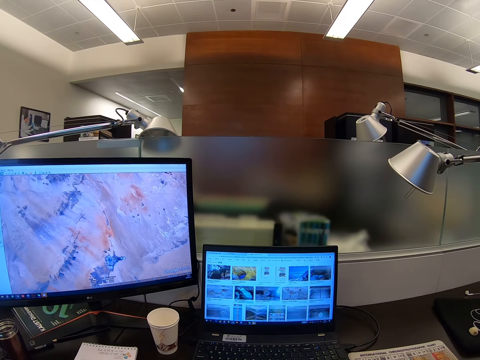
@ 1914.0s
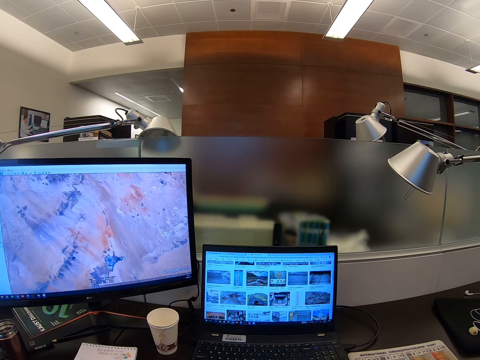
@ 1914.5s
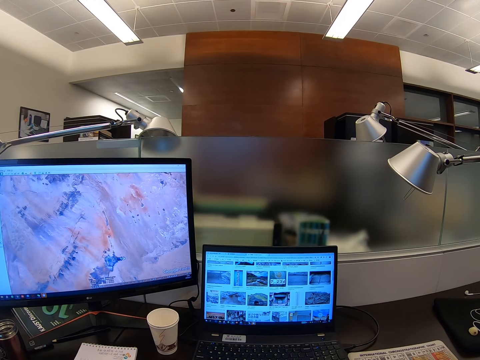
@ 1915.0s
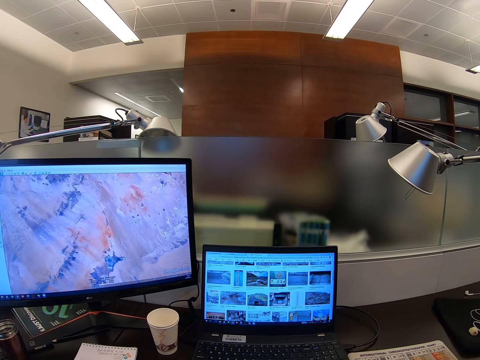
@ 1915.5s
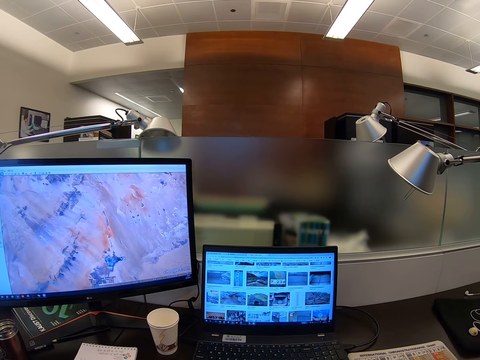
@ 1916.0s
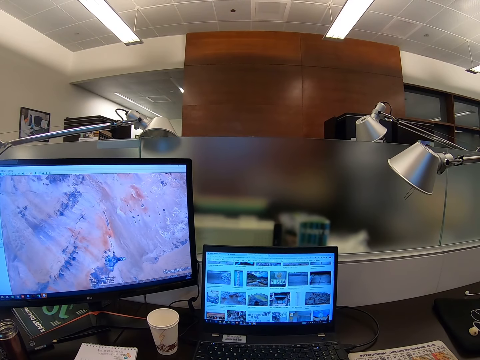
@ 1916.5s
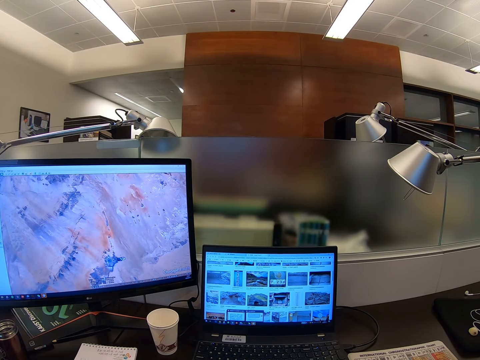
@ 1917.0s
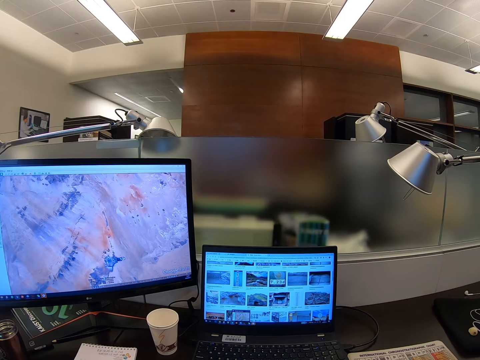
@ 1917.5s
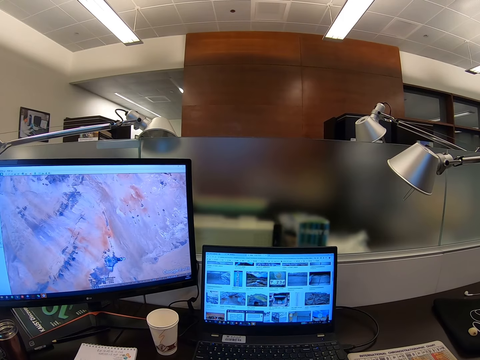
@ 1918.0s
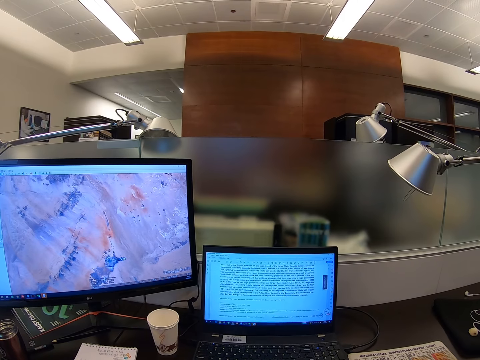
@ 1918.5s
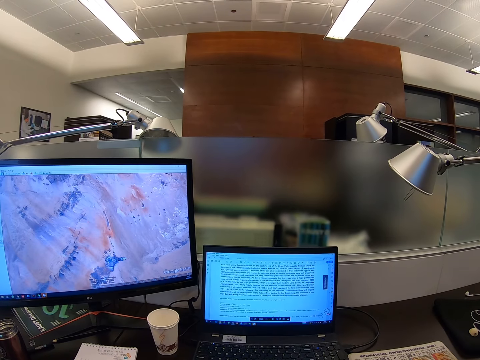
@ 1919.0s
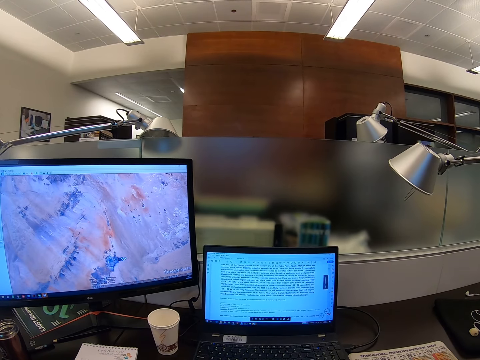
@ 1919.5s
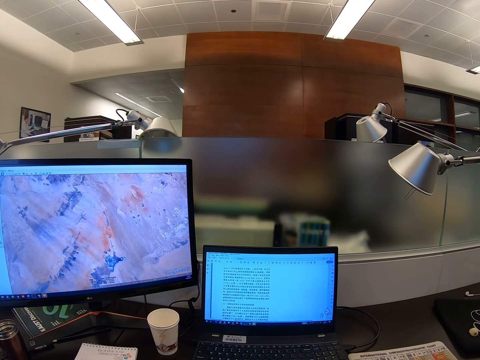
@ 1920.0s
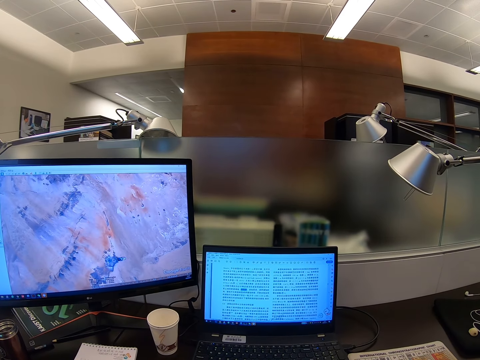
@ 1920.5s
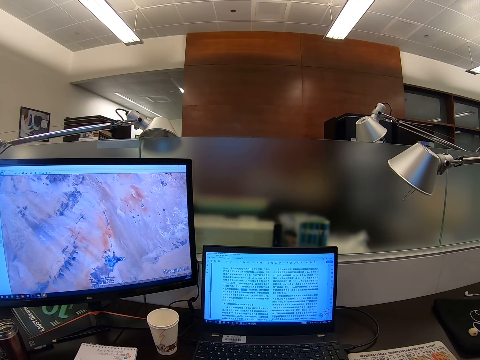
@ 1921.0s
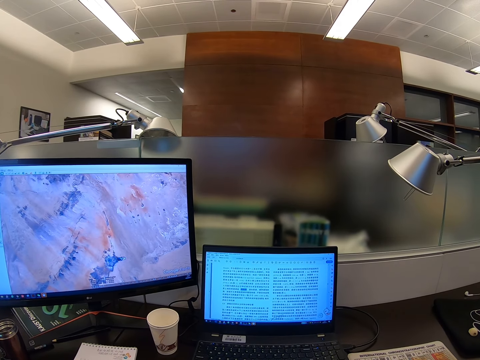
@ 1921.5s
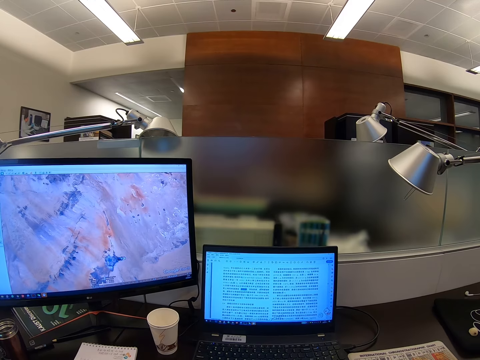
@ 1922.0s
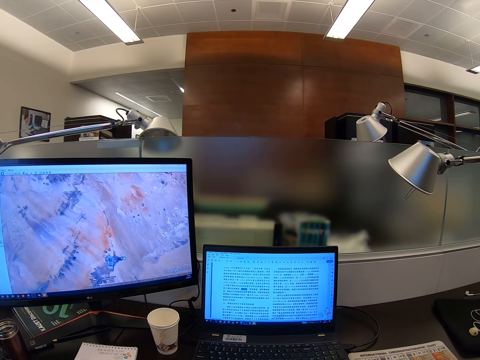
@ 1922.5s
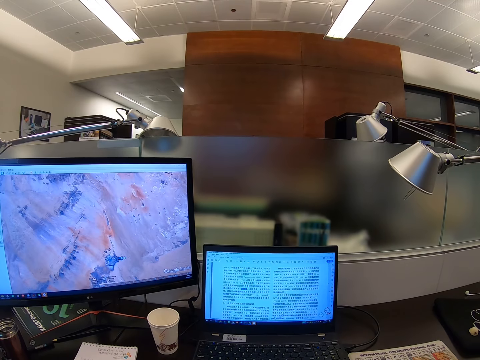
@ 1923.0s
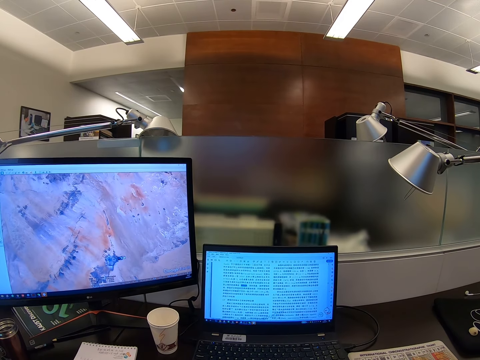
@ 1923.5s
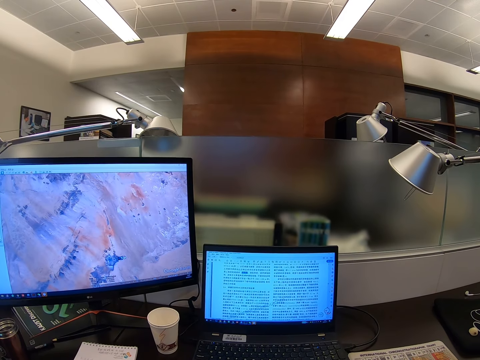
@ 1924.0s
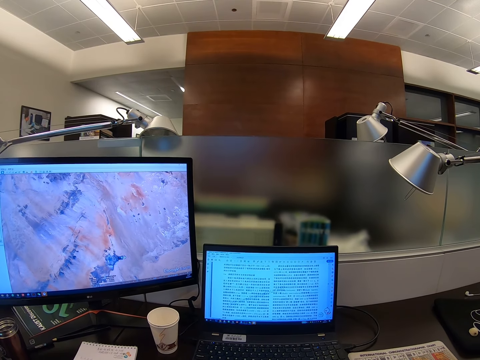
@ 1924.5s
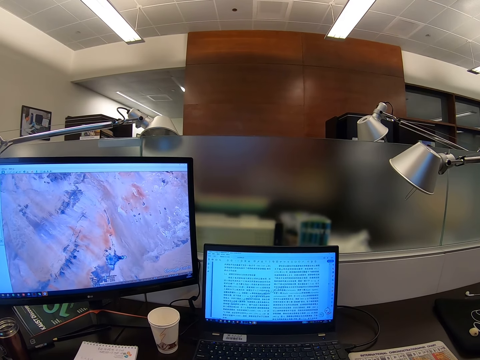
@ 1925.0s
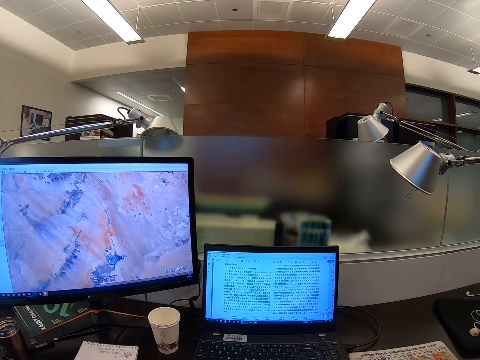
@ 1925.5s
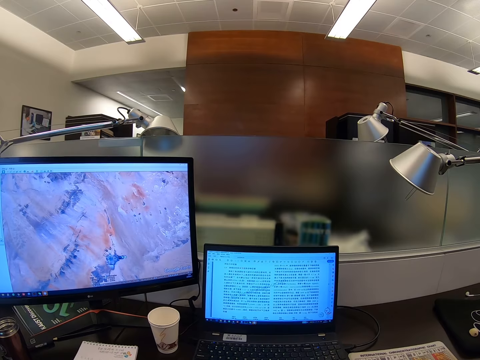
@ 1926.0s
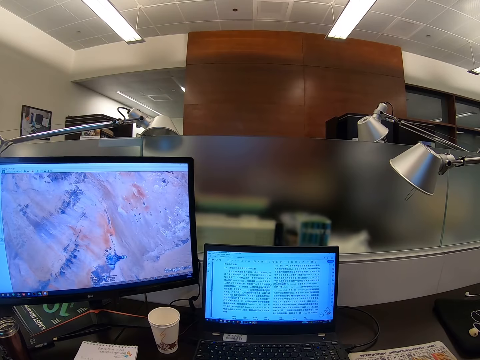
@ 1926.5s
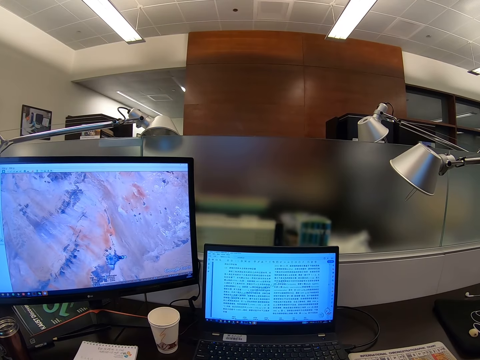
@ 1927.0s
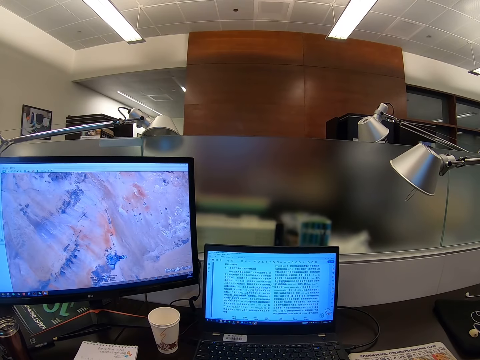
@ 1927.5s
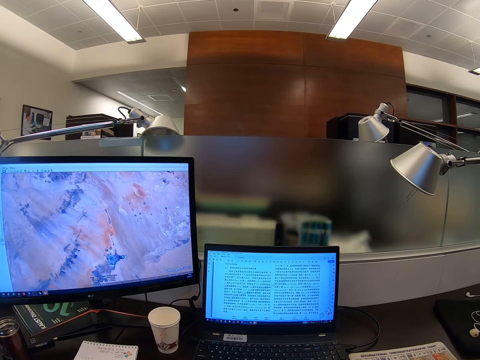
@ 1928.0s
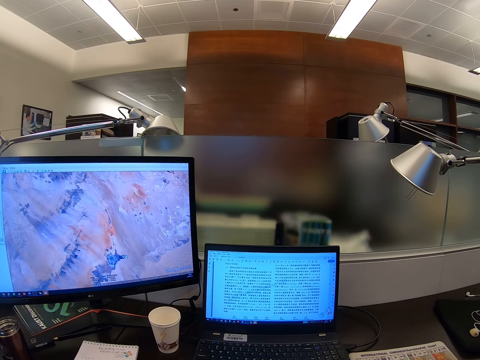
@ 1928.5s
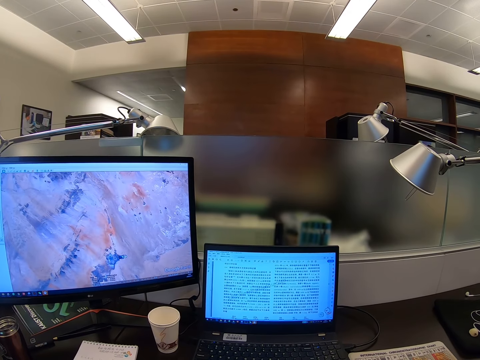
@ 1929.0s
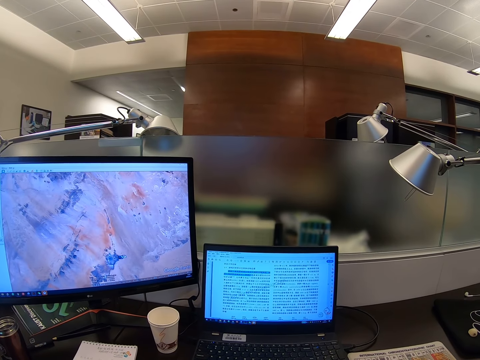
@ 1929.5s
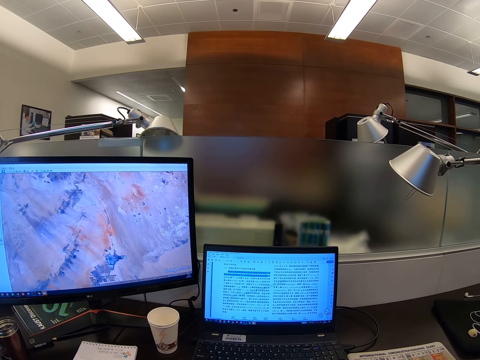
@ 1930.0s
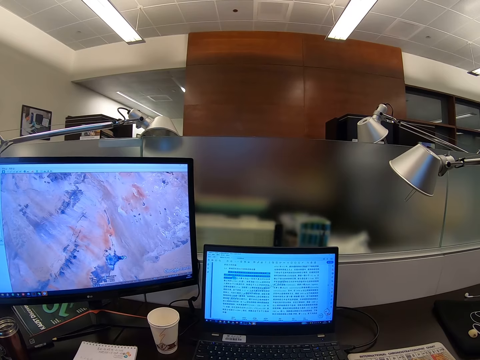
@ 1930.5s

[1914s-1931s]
The camera wearer stares at the computer. They scroll the computer.

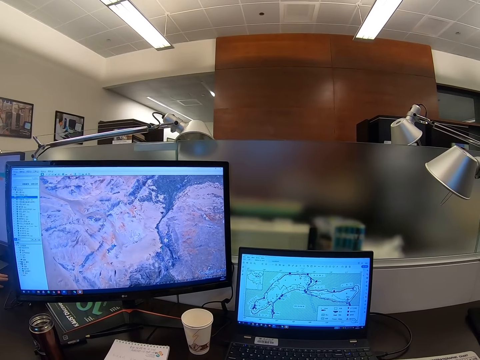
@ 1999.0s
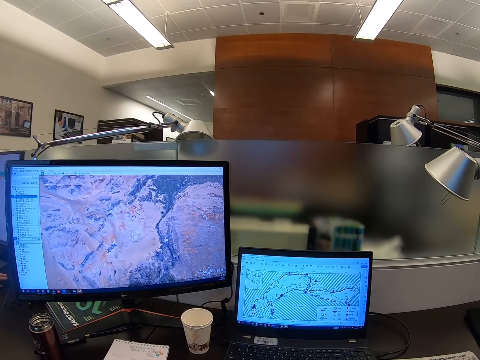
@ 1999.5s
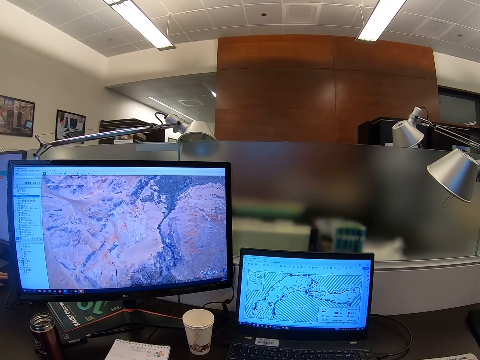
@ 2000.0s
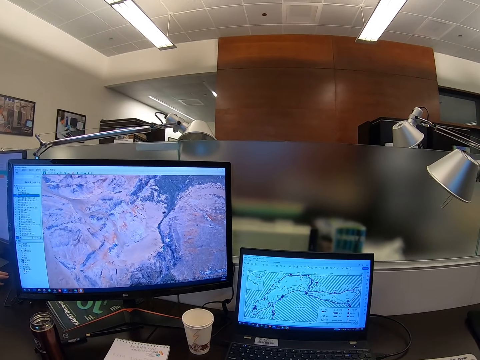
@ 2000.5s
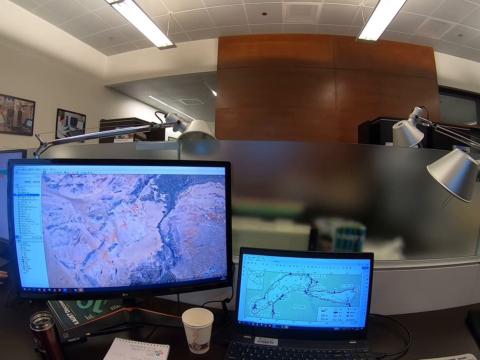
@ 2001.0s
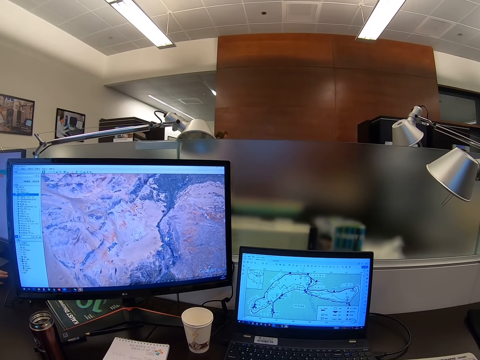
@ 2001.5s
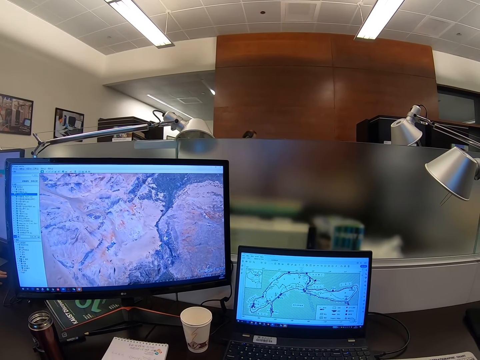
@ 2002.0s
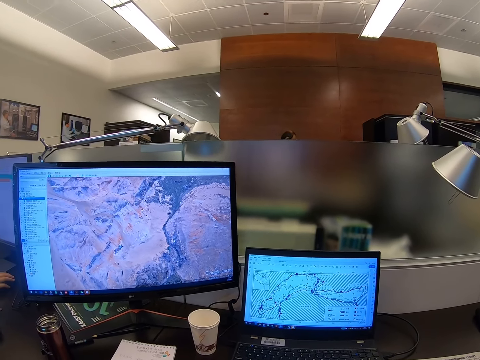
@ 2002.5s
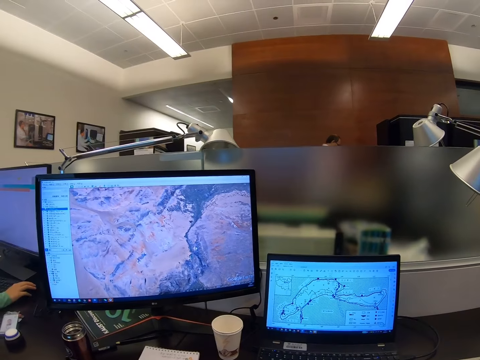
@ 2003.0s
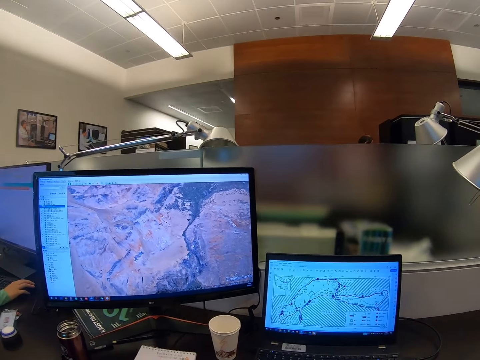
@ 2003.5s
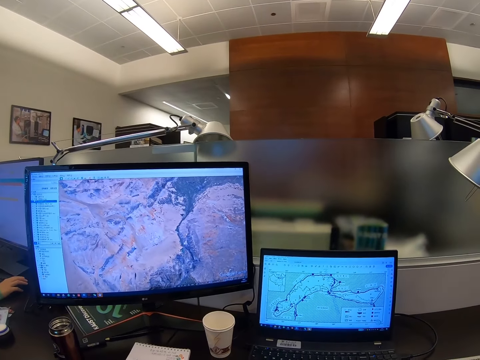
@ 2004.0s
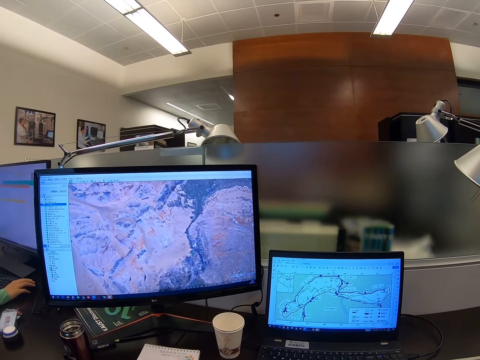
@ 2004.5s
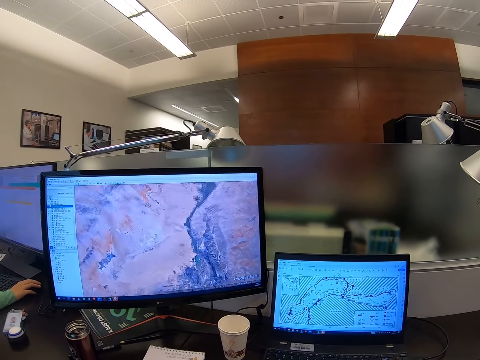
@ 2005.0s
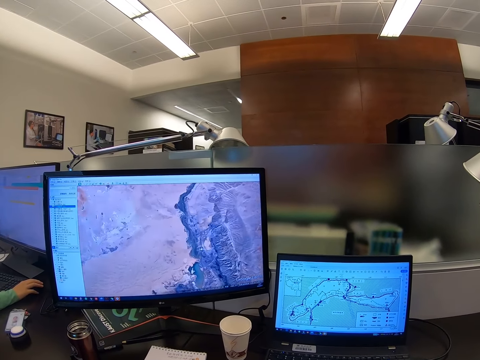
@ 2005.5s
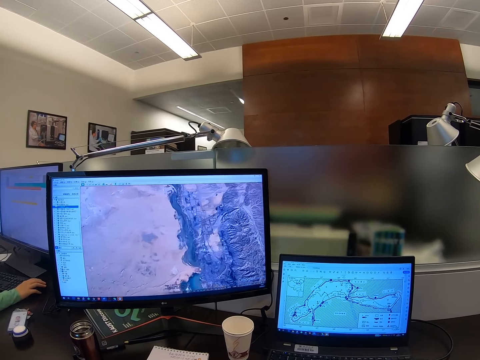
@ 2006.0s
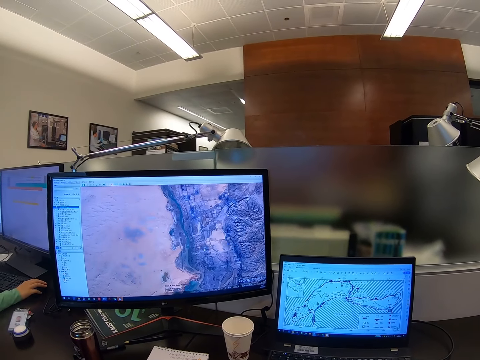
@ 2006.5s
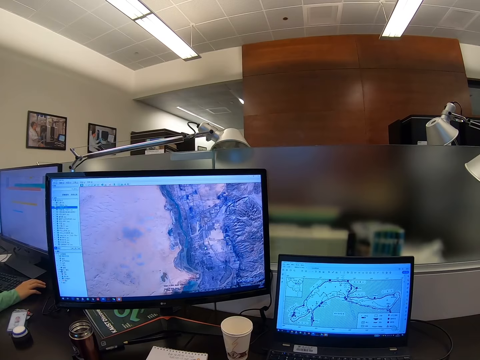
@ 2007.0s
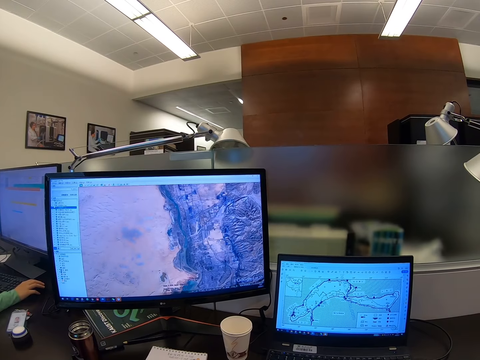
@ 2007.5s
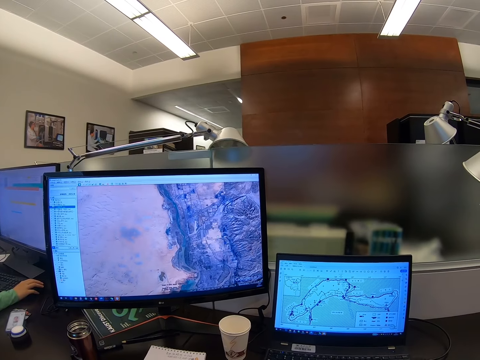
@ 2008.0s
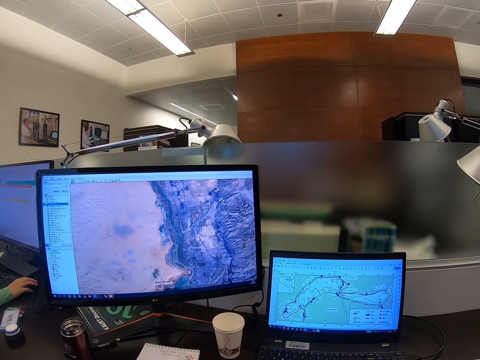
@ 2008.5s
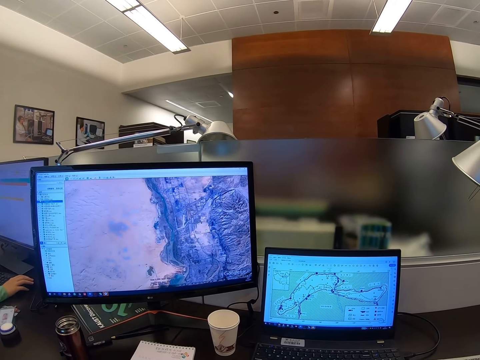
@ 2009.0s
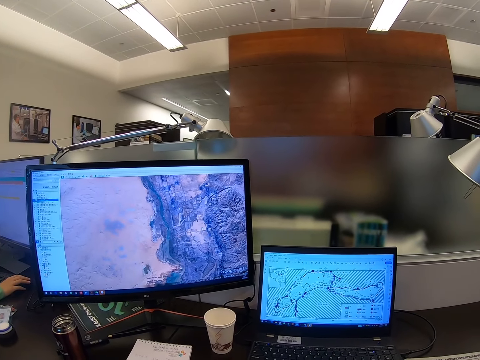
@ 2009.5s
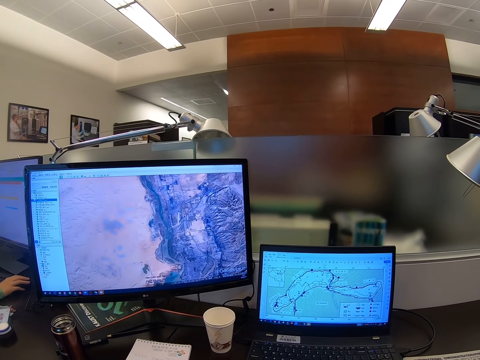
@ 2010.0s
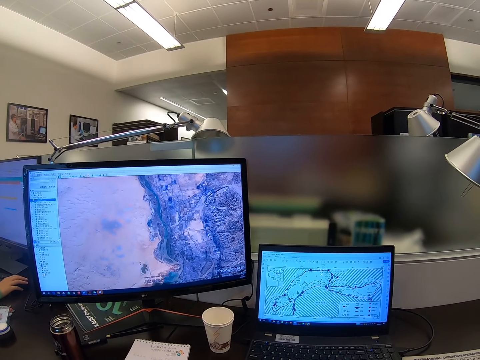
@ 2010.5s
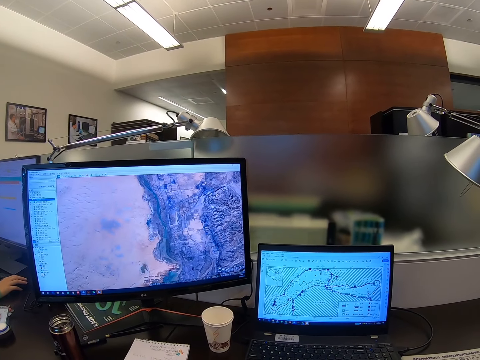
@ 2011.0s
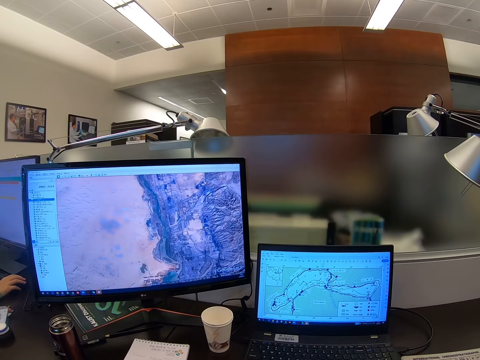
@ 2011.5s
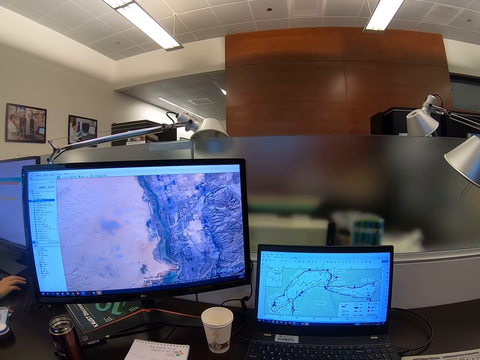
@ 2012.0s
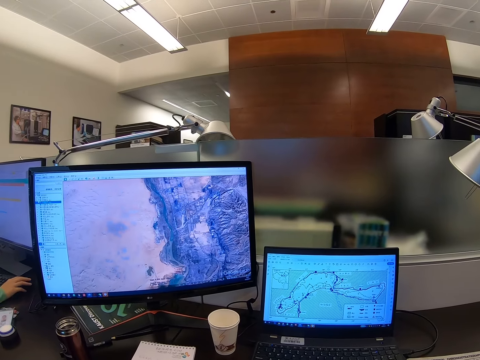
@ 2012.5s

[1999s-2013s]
The camera wearer stares at the computer. They scroll the computer. A man operates the computer.
